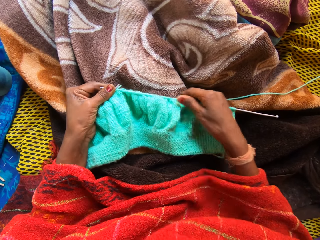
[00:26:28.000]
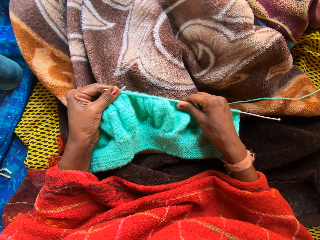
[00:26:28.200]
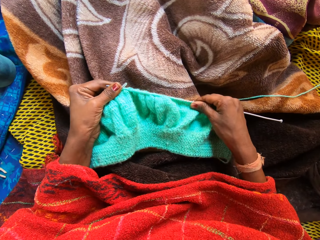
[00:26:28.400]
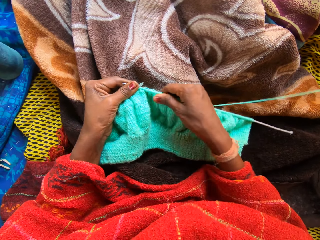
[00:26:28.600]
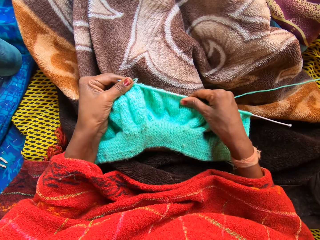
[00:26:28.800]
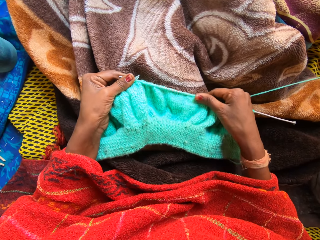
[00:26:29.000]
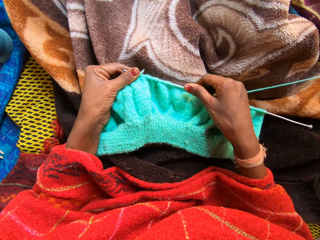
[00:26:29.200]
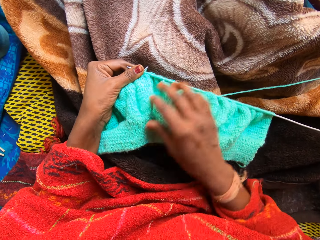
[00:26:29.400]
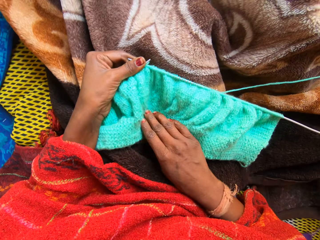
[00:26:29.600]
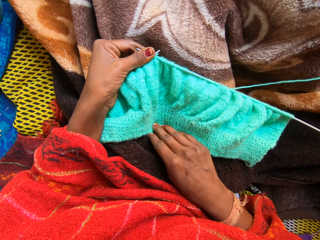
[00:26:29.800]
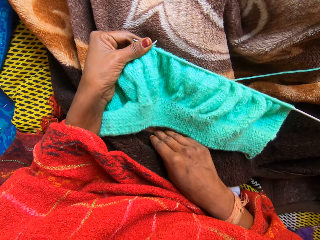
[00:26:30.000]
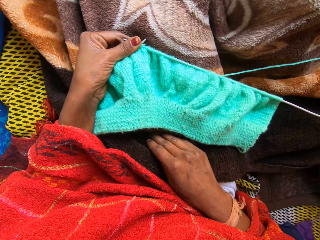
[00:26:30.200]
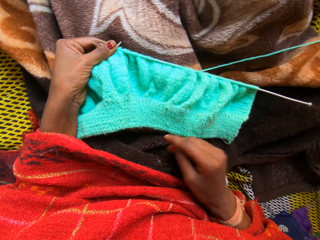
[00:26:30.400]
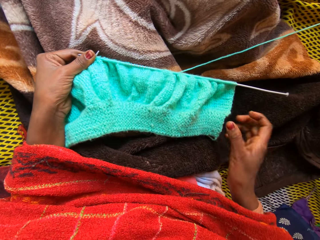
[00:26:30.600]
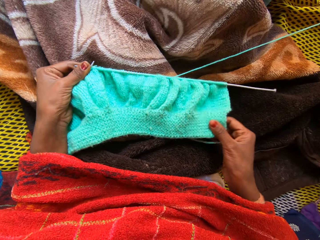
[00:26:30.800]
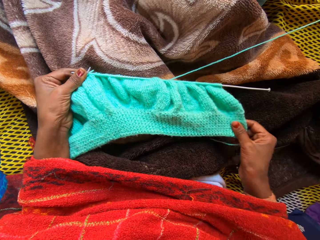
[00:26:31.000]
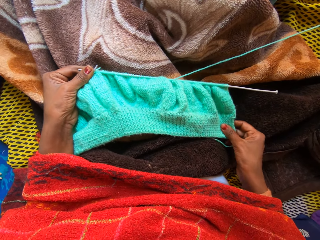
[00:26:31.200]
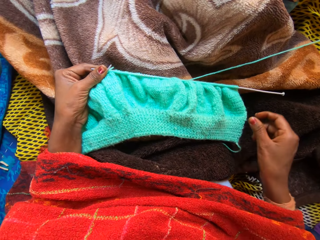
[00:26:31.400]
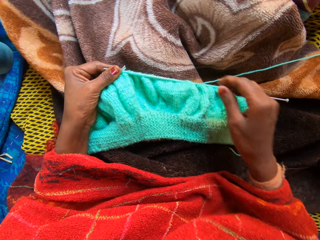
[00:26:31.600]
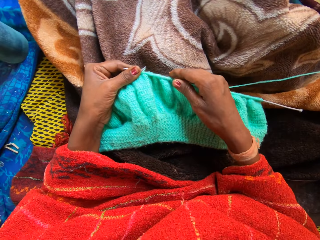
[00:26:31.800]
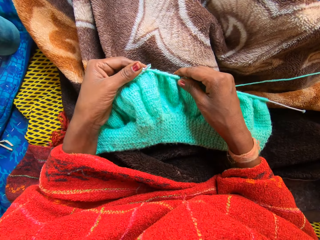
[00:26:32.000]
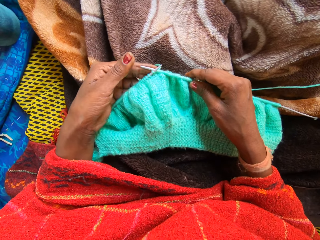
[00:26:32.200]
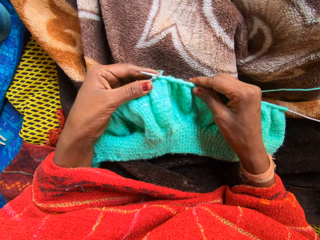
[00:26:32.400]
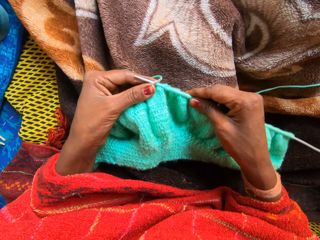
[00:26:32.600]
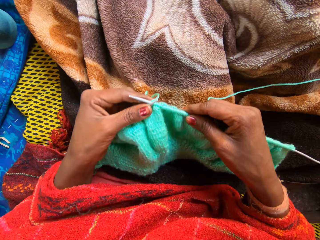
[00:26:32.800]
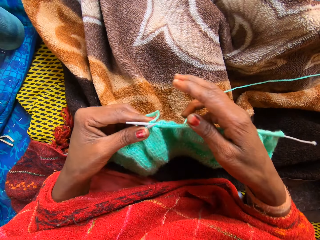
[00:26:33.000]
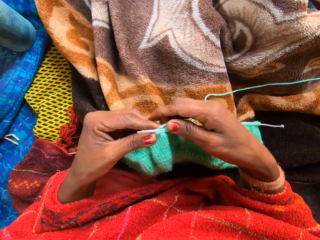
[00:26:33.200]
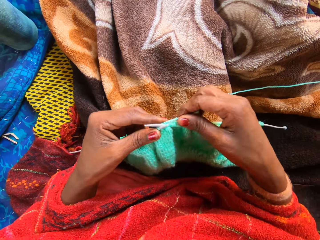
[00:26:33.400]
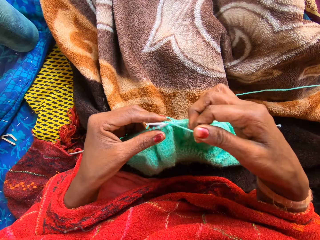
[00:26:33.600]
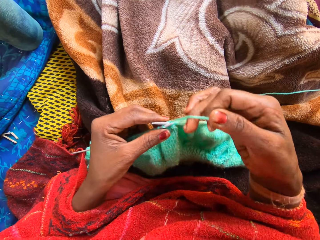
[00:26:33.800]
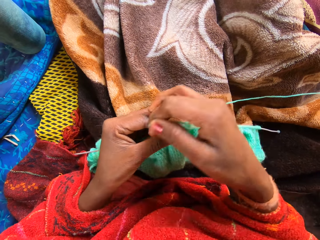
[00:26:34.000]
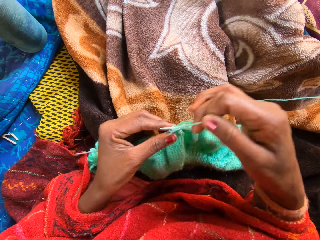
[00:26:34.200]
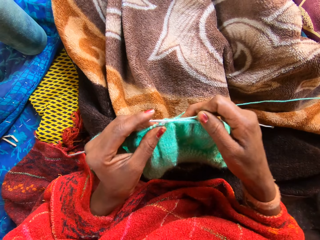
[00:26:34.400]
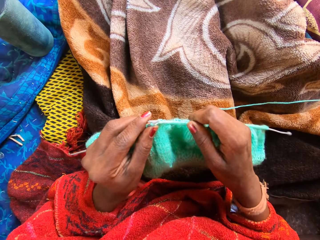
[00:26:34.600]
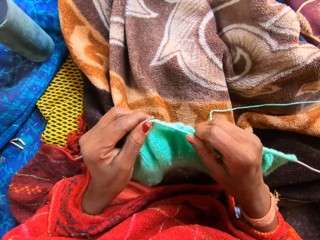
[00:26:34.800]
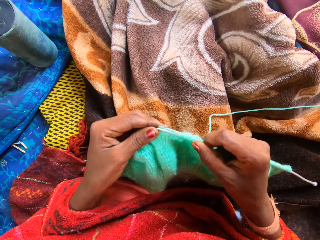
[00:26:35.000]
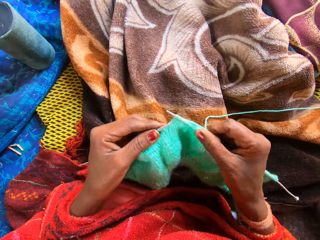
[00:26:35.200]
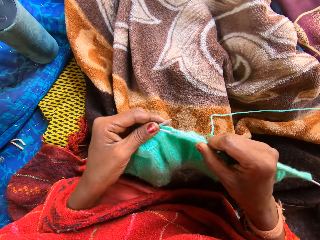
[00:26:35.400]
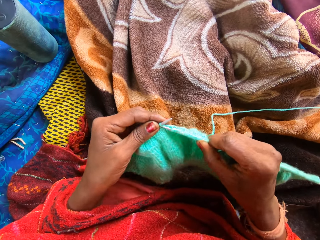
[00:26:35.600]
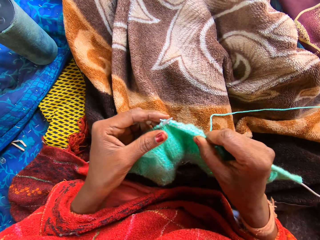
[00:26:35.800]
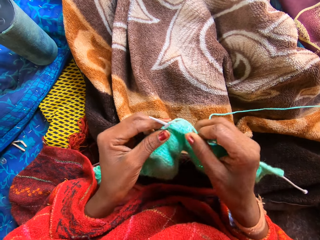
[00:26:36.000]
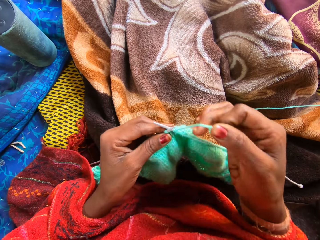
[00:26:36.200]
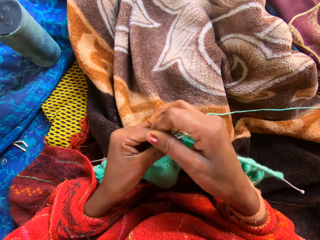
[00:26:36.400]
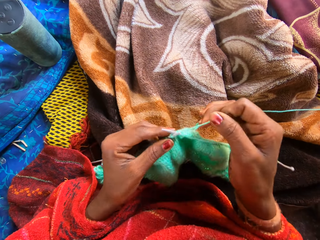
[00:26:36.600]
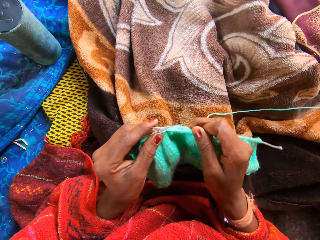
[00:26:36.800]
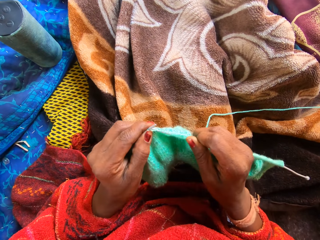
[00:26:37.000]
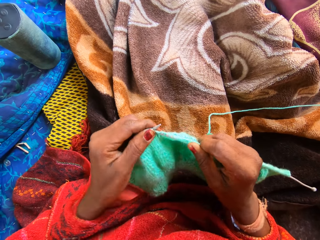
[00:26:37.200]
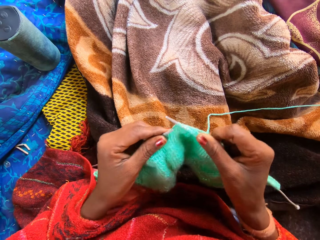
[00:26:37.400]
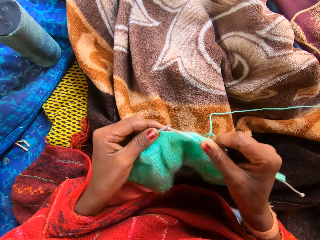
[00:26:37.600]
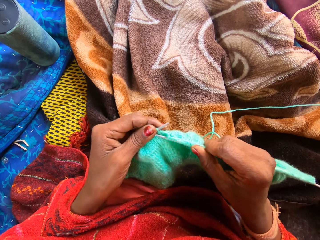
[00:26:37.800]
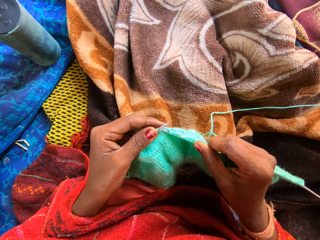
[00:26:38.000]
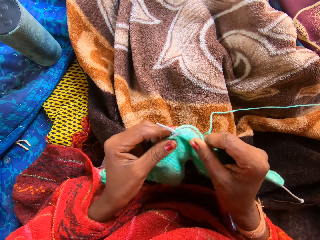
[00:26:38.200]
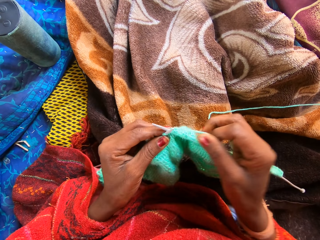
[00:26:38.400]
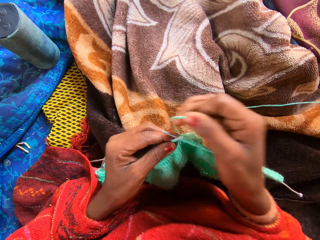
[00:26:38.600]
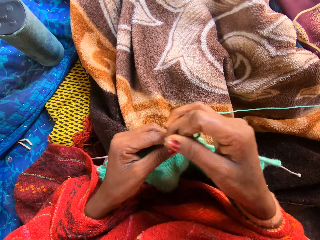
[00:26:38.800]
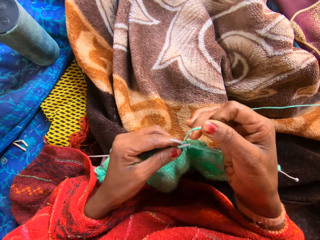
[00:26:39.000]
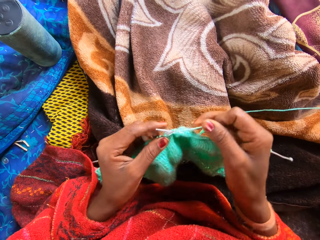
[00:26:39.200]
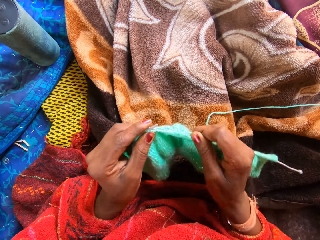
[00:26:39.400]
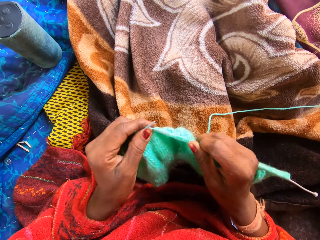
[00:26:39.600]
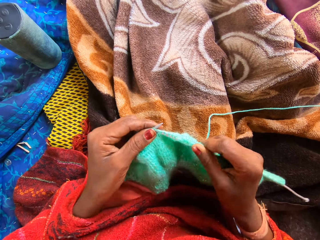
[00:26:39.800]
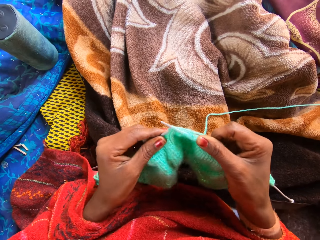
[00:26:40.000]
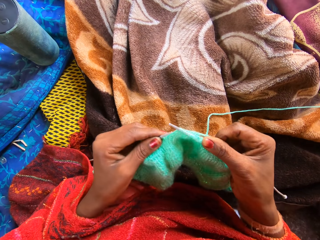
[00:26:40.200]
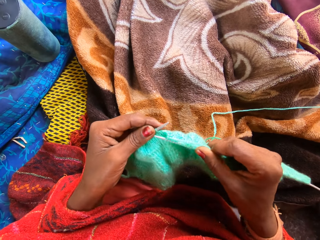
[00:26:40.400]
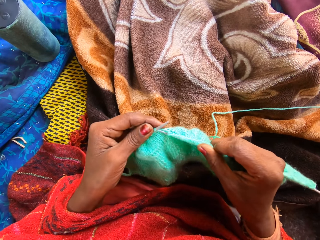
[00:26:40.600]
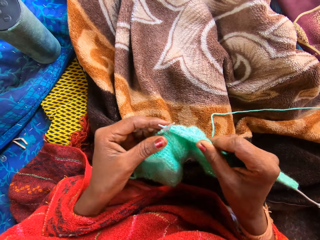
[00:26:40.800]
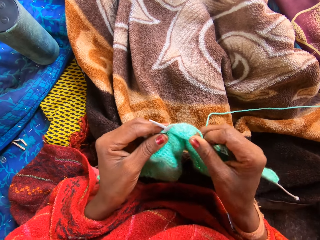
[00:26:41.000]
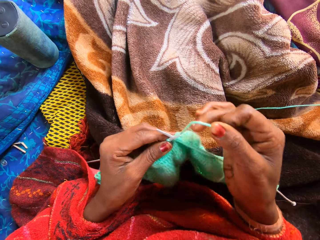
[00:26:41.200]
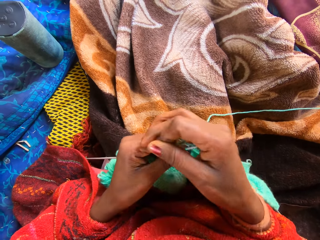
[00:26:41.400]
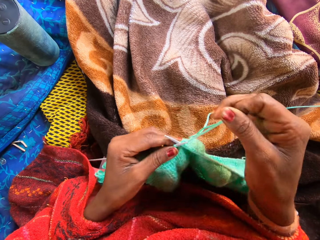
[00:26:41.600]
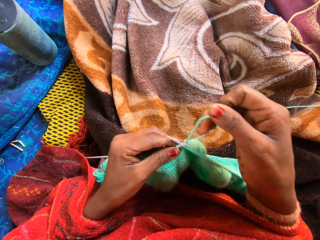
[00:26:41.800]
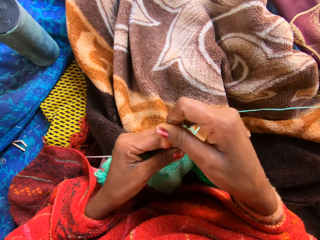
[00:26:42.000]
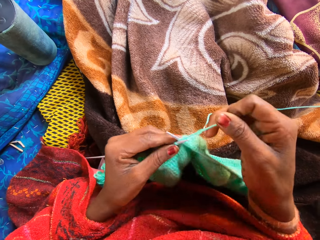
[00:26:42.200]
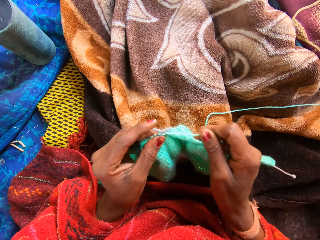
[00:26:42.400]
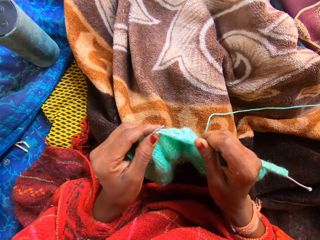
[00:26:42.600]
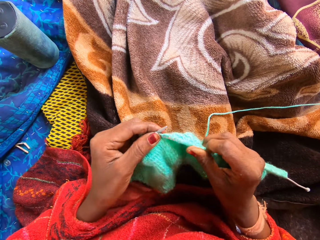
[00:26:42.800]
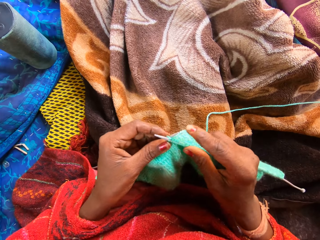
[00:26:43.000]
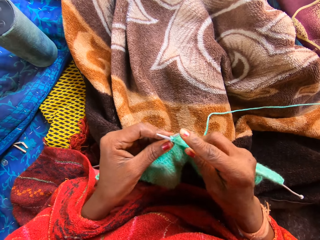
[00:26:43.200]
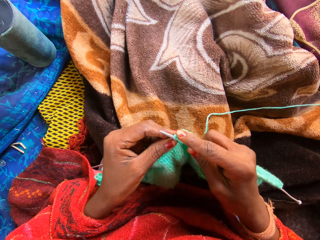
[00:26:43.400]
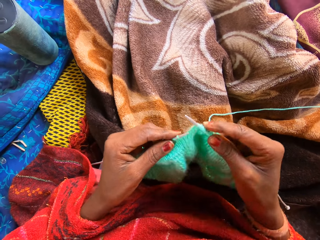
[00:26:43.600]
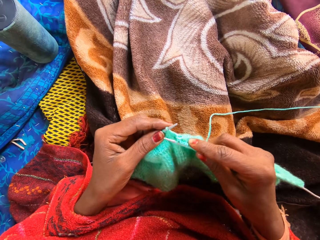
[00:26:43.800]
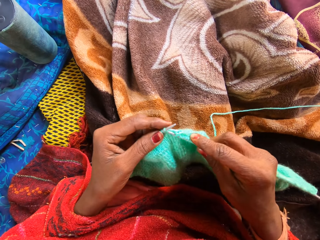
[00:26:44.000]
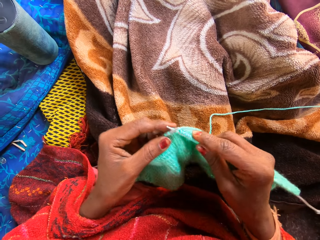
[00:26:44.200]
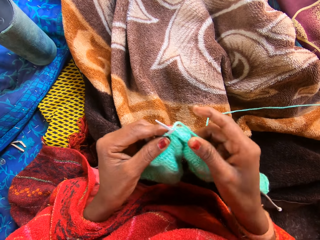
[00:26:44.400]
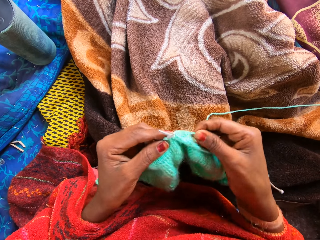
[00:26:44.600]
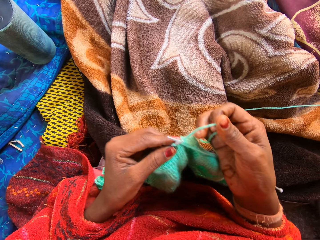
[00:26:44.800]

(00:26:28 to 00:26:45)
The camera wearer moves a fabric with a hand. They stretch the fabric with a hand. They coil a knitting thread on a knitting needle. They knit the fabric with two knitting pins and yarn on a straw mat. They coil the knitting thread on the knitting needle. They knit the fabric with the knitting needles. They coil the knitting thread on the knitting needle. They knit the fabric with the knitting needles. They coil the knitting thread on the knitting needle.

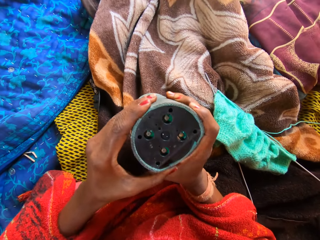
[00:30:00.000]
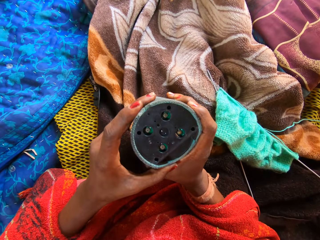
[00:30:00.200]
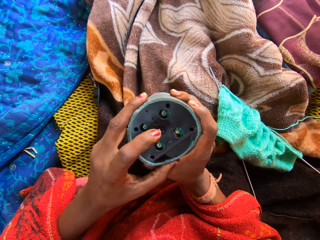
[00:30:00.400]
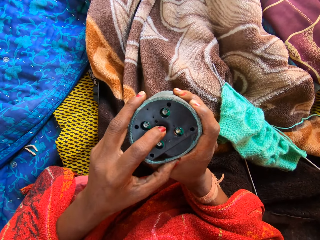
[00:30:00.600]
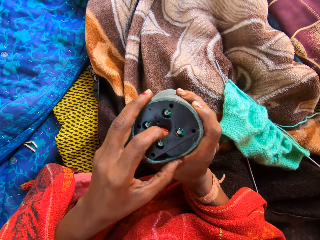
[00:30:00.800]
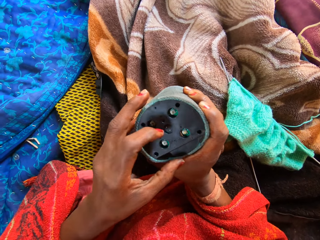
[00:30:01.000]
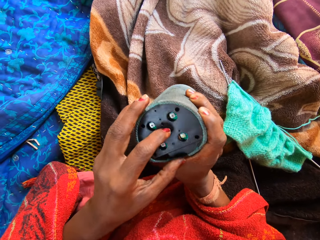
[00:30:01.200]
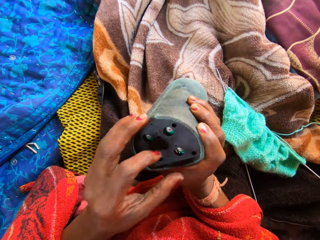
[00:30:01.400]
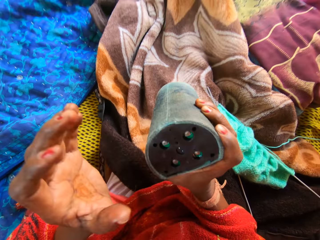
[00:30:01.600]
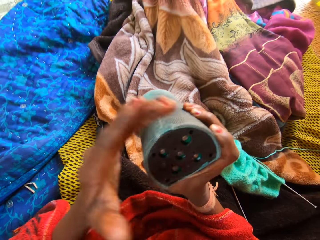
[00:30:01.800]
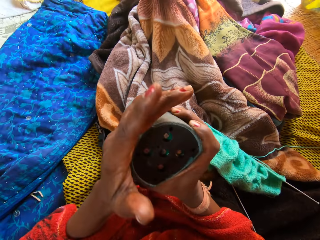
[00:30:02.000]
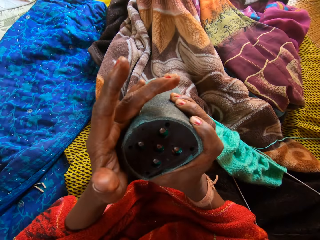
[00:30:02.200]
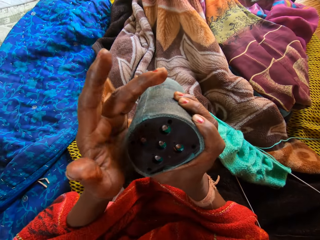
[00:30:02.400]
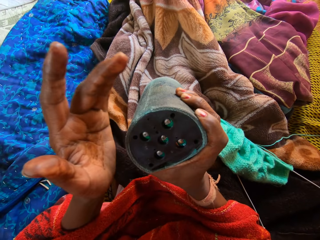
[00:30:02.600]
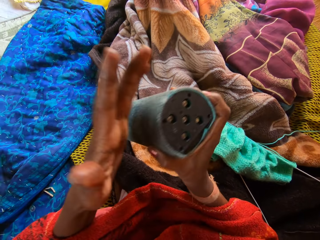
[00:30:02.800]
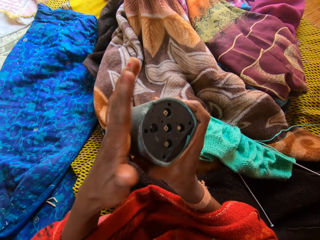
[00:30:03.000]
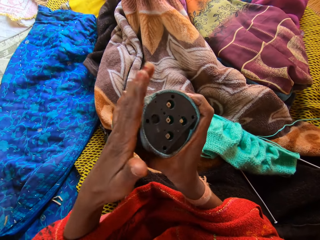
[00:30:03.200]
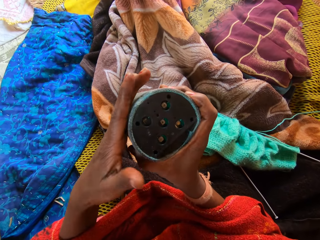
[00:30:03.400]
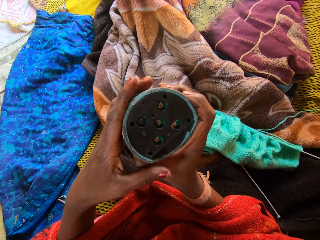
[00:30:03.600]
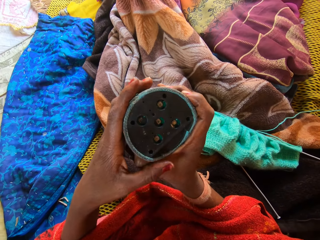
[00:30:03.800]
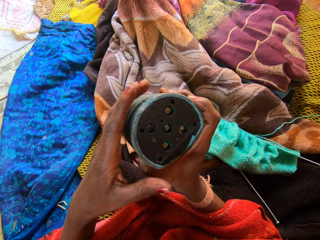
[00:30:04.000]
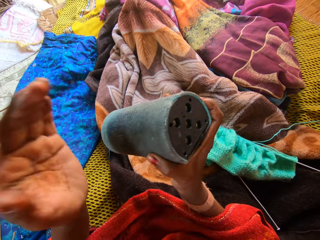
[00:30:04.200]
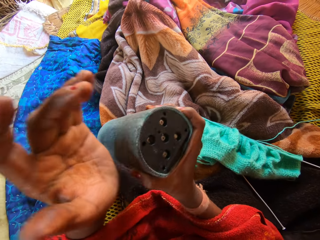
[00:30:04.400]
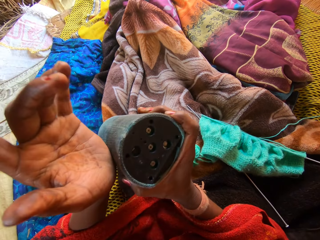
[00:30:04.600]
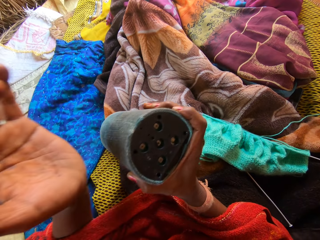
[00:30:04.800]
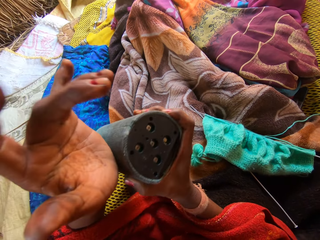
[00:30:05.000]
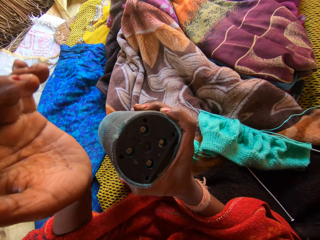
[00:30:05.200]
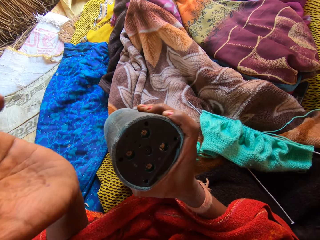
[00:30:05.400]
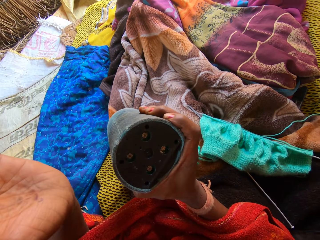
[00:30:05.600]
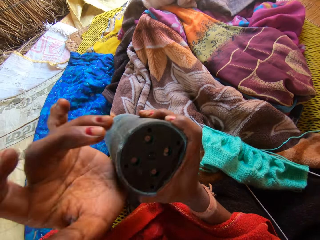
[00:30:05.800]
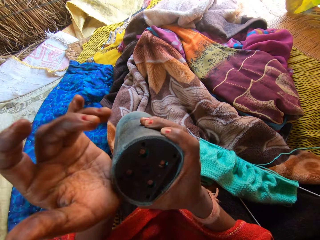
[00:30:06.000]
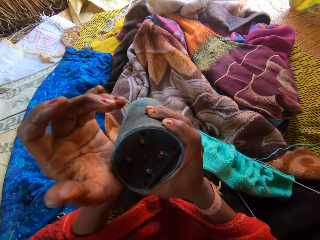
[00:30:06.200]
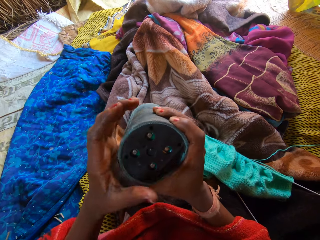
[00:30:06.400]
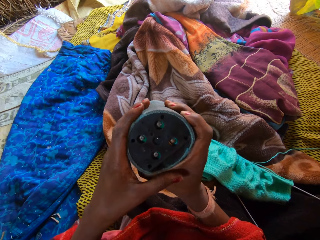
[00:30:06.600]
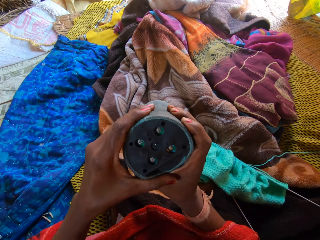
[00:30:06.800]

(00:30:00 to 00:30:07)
The camera wearer presses the screw of the radio or portable speaker. She holds the portable speaker with her right hand. She hits the portable speaker with her left hand.
